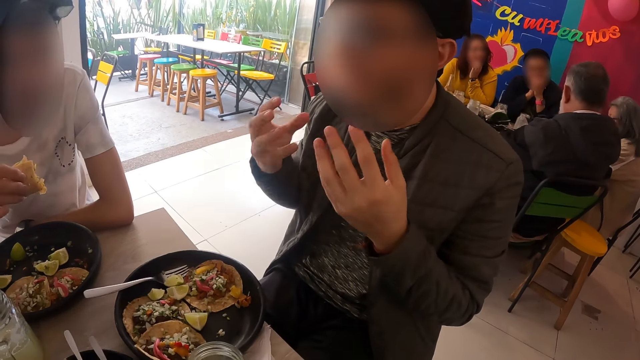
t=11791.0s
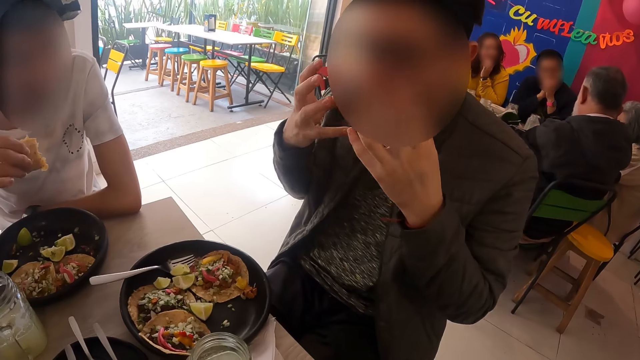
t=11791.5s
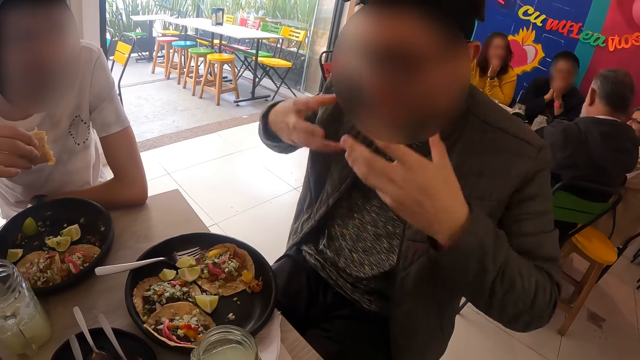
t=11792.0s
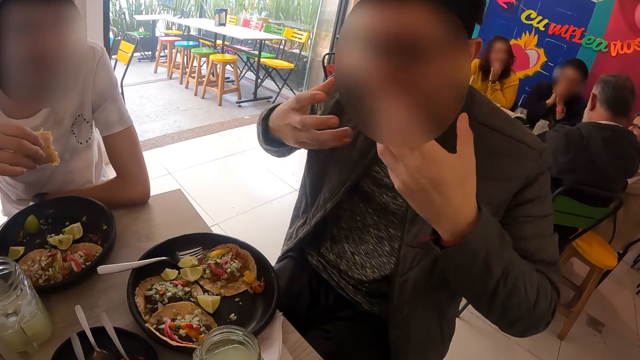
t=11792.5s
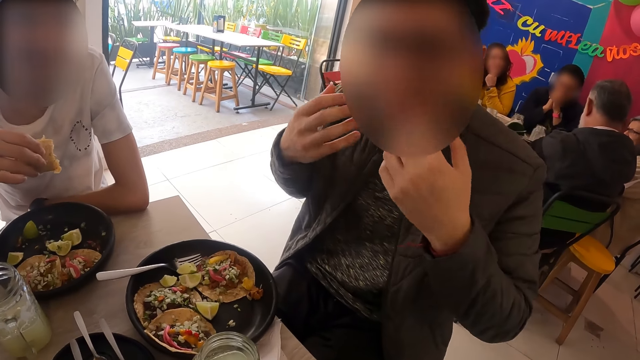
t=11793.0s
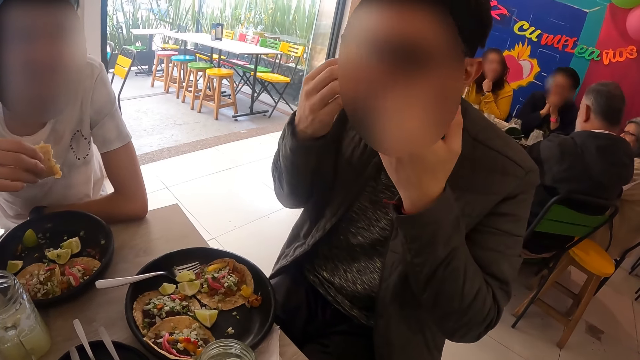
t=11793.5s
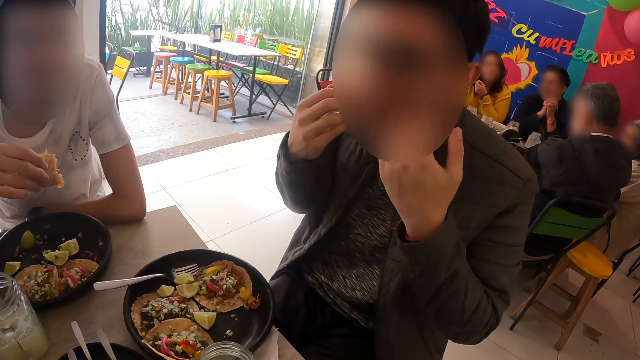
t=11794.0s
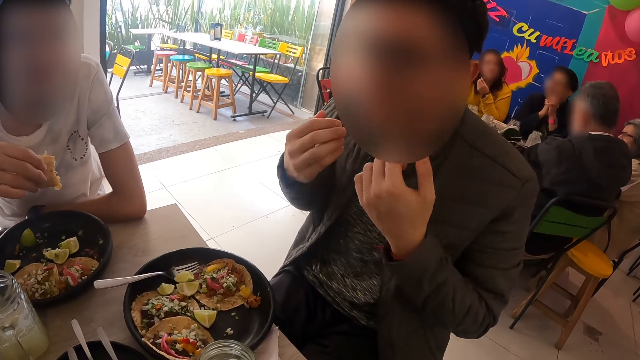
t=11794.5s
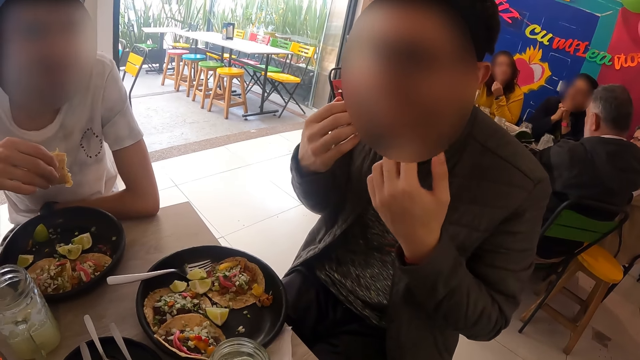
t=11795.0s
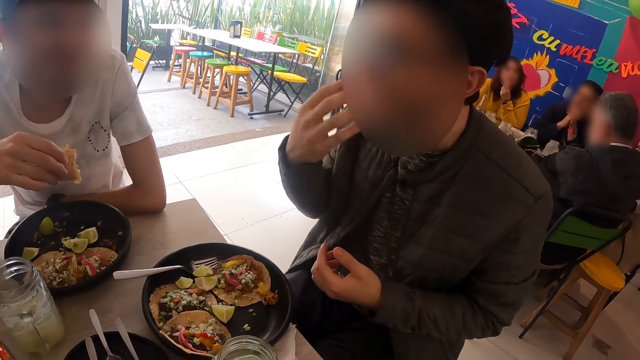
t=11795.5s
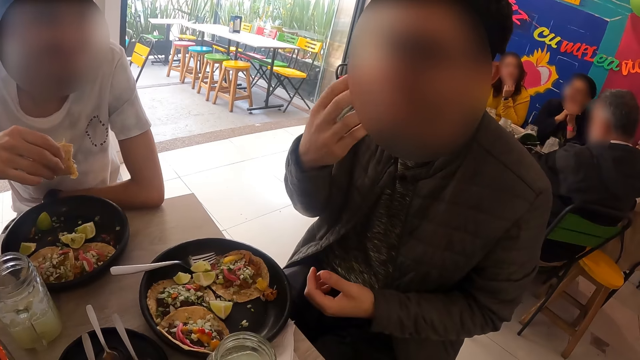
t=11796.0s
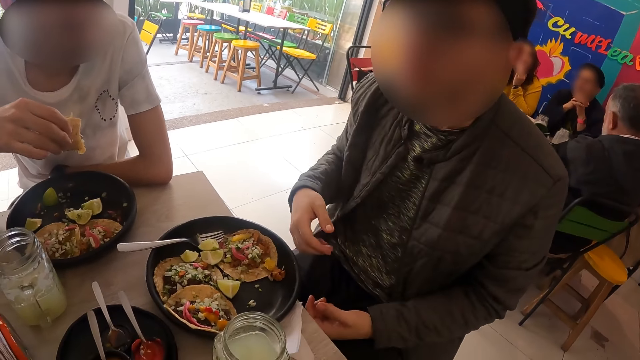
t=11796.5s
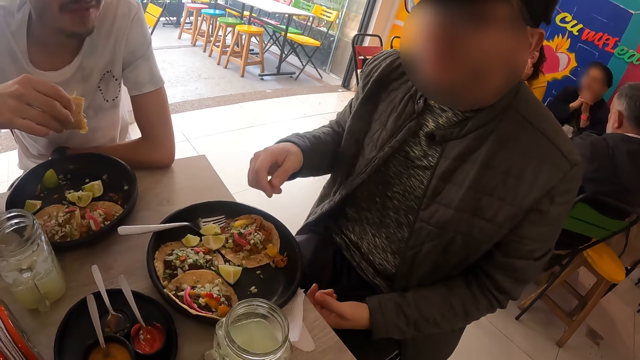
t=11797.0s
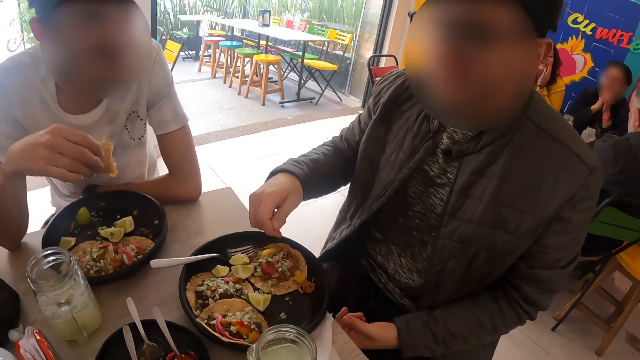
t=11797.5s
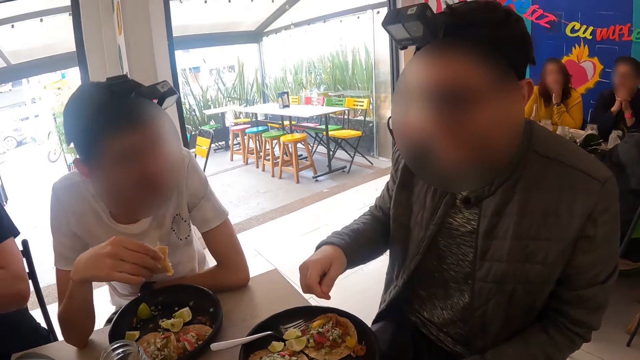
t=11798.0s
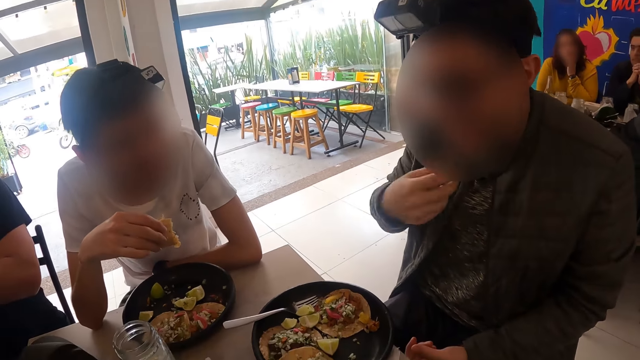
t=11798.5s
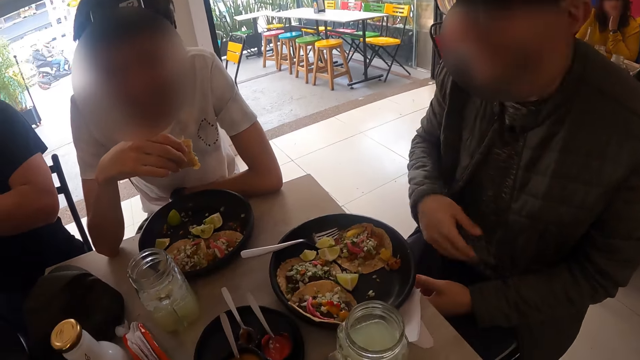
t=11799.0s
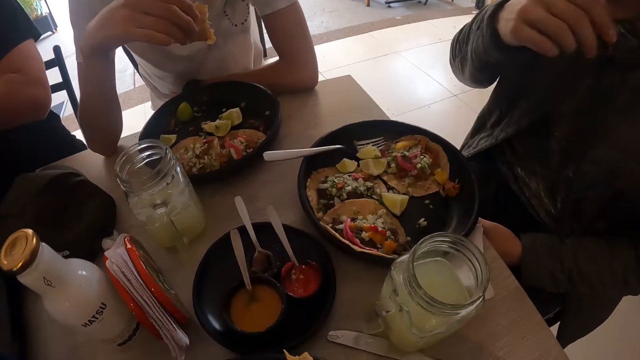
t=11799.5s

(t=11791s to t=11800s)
The camera wearer looks around.

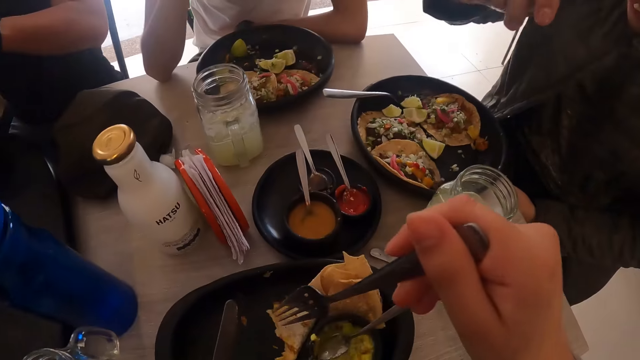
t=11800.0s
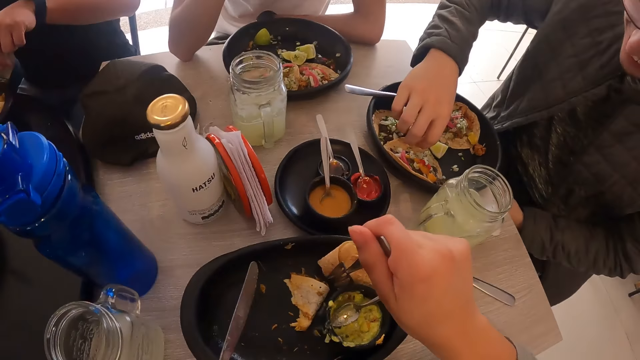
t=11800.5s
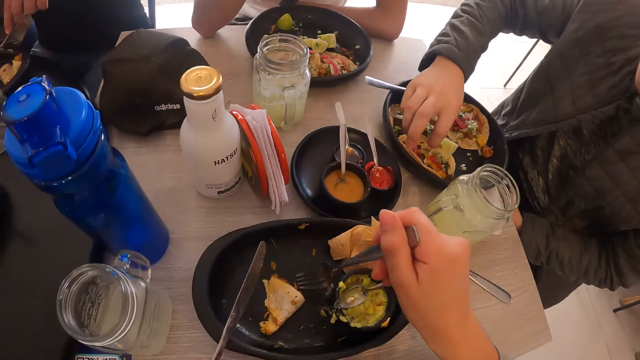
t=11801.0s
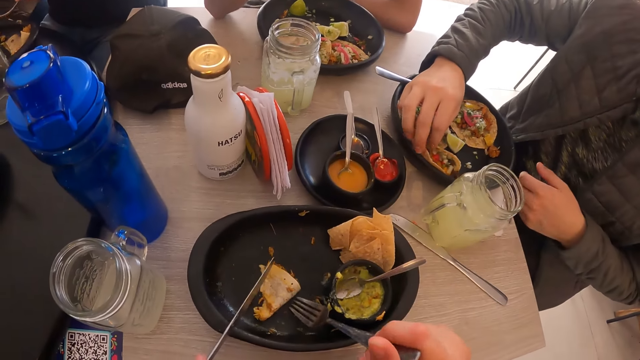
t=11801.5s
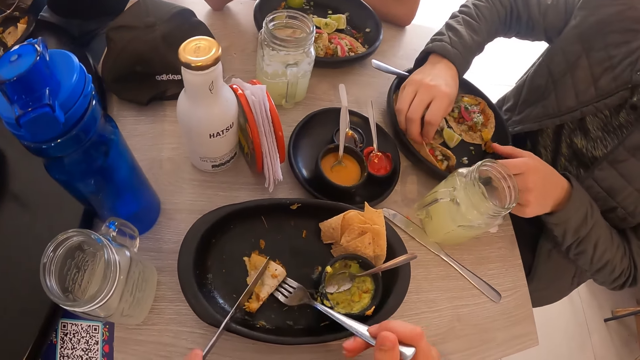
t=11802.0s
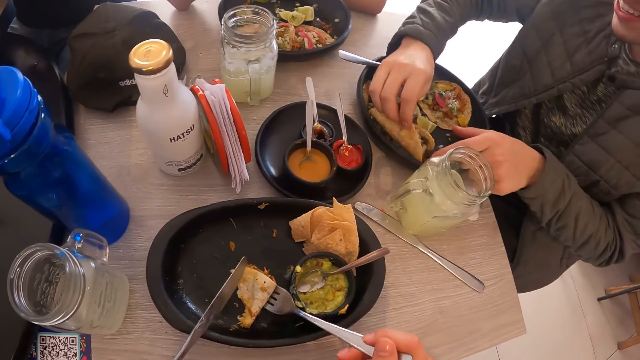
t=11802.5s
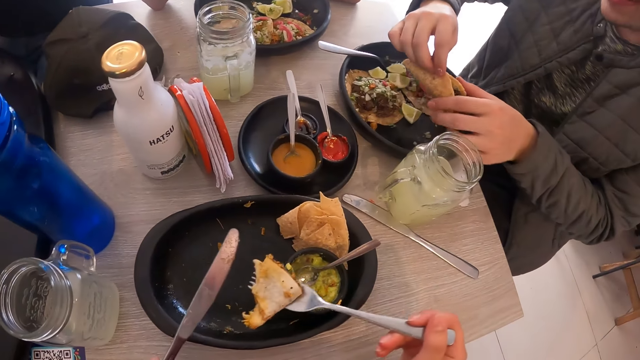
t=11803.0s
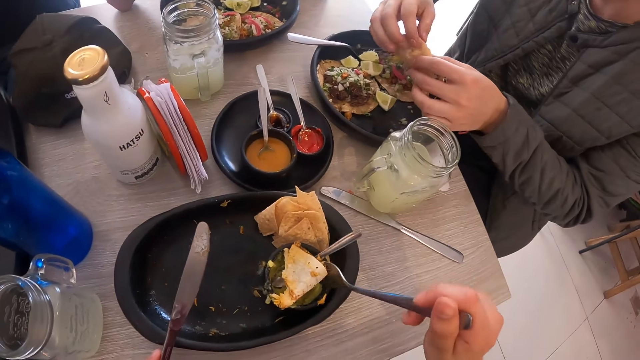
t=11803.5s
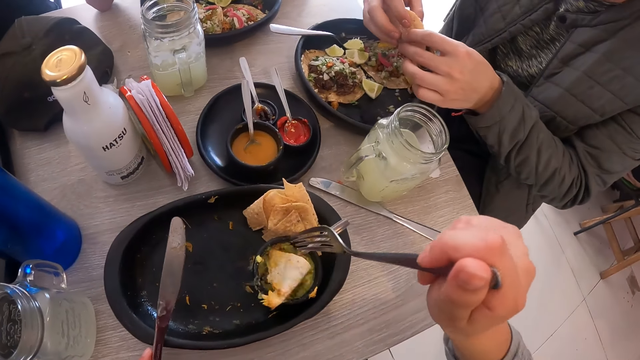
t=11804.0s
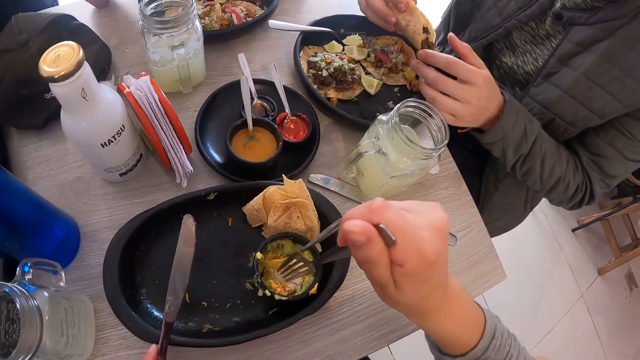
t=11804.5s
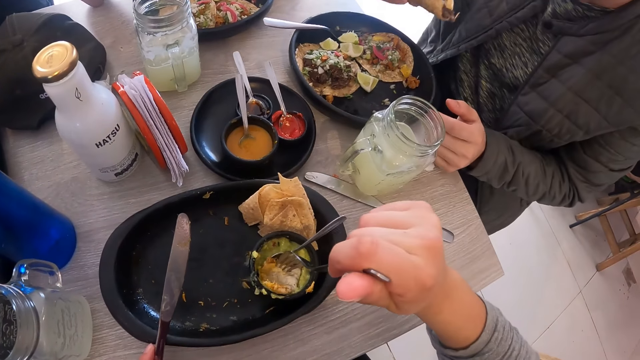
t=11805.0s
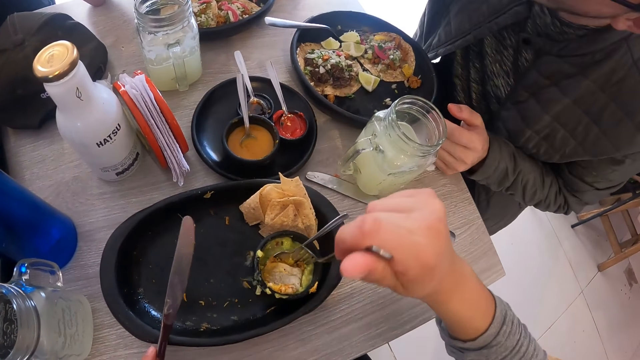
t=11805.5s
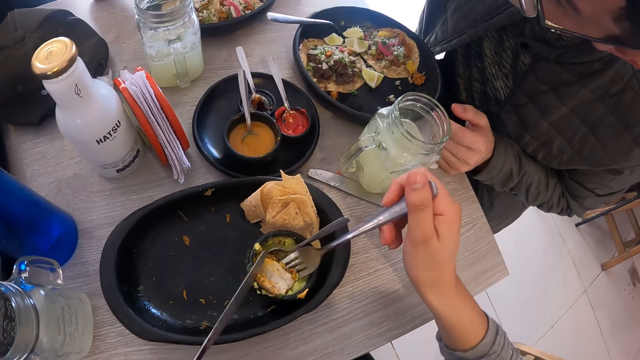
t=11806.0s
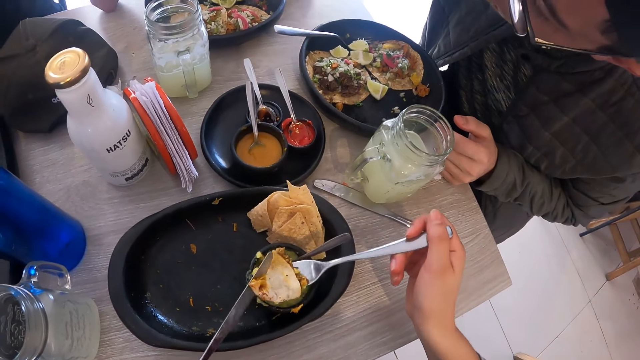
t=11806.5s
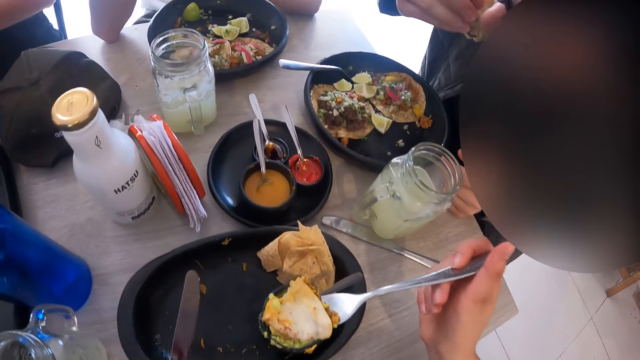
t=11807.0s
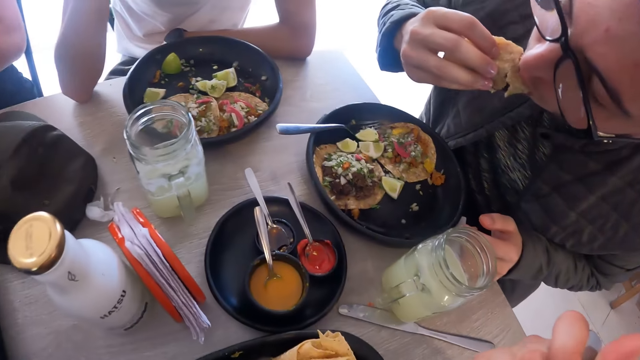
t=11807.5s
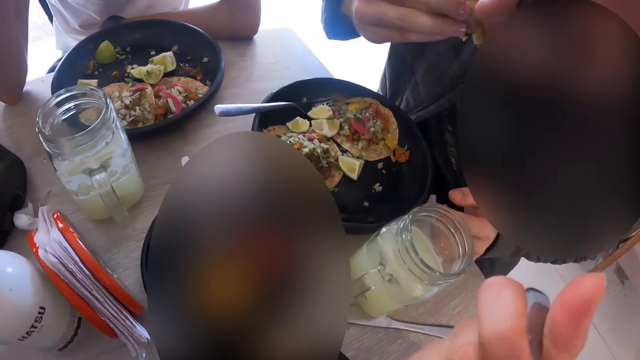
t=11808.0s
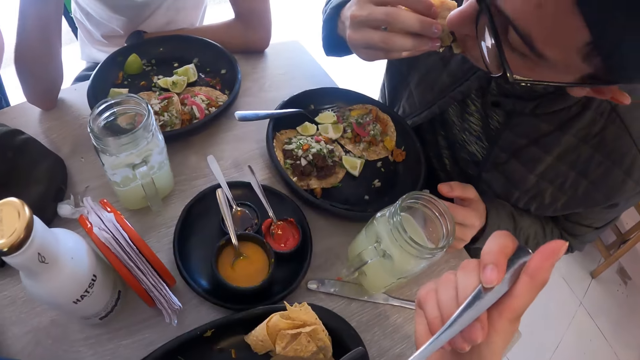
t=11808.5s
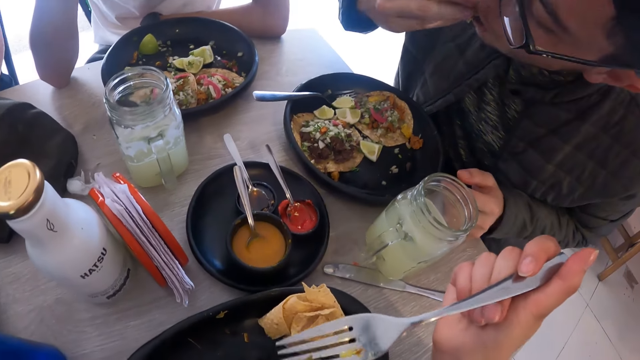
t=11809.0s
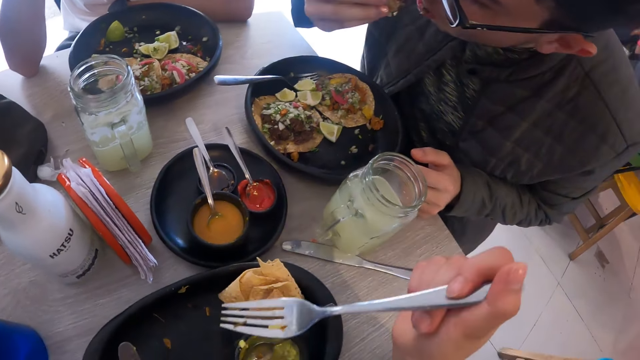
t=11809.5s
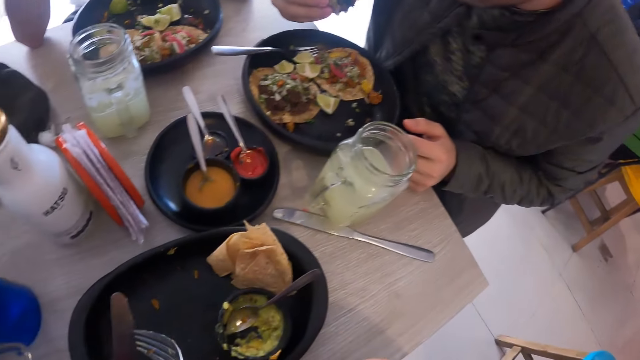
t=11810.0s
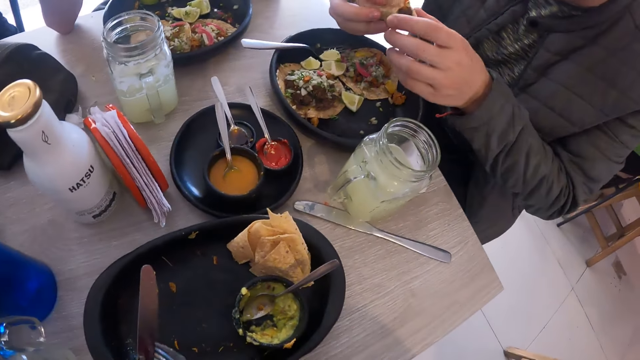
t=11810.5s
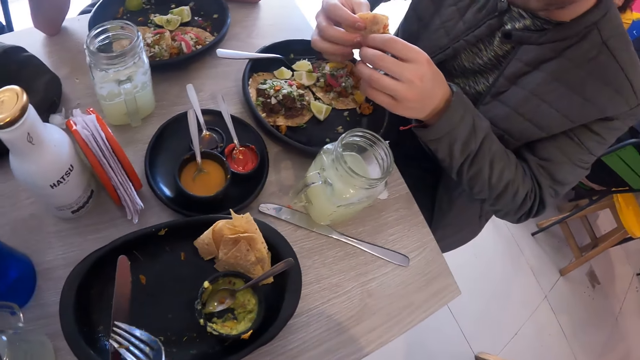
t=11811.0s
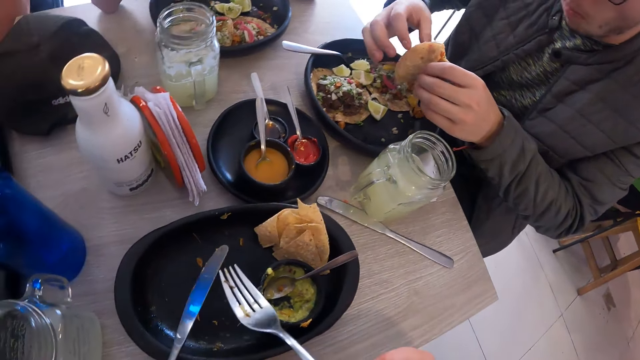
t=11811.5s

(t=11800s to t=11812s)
A man picks up the taco from the bowl with his right hand. The camera wearer shifts a tortilla in the bowl with the fork in her right hand. She places the tortilla on the fork in her right hand with the knife in her left hand. She picks up the flat bread with the fork. She dips the tortilla in the sauce in the sauce dish with the fork in her right hand. The man eats the taco in his right hand. The camera wearer picks up the flat bread with the fork. She eats the tortilla from the fork in her right hand. The man eats the flat bread. The camera wearer looks around. The man passes the taco from his right hand to his left hand.
